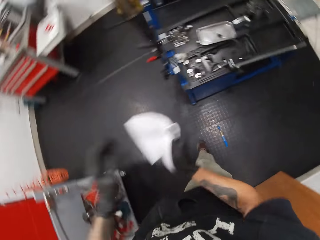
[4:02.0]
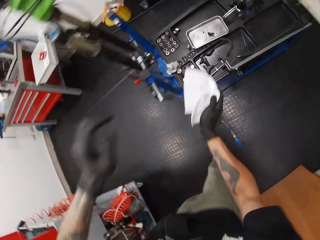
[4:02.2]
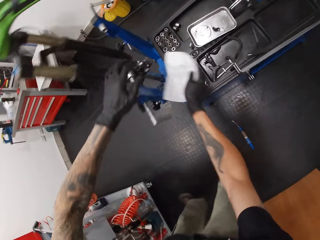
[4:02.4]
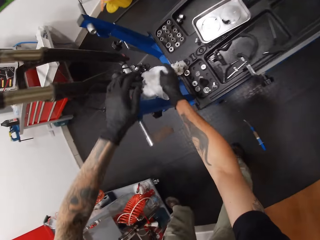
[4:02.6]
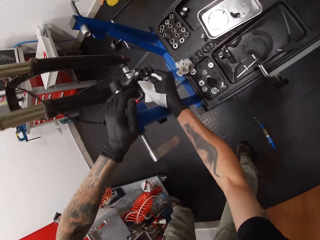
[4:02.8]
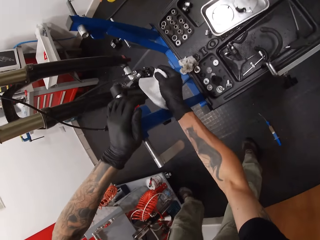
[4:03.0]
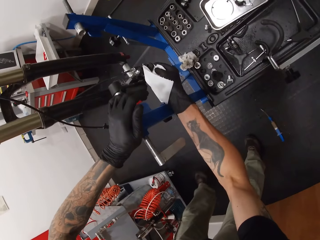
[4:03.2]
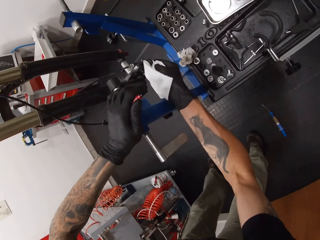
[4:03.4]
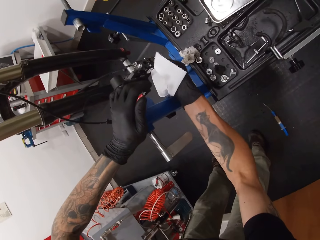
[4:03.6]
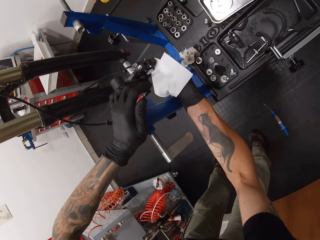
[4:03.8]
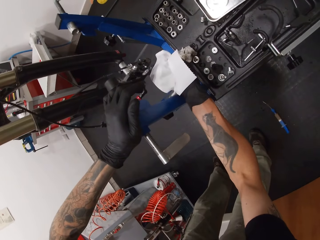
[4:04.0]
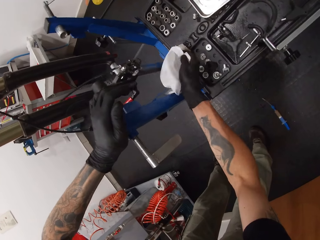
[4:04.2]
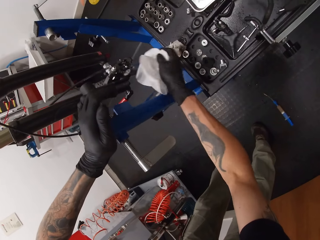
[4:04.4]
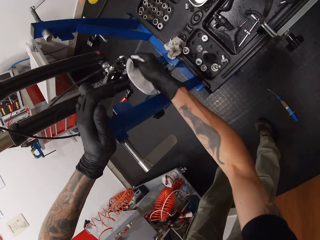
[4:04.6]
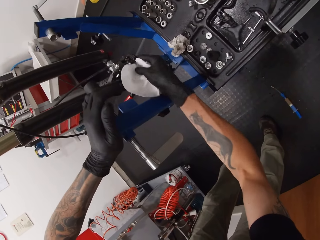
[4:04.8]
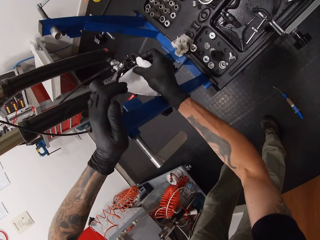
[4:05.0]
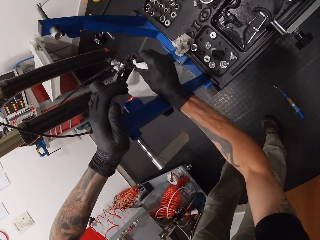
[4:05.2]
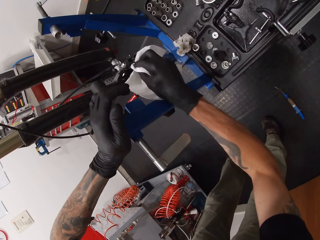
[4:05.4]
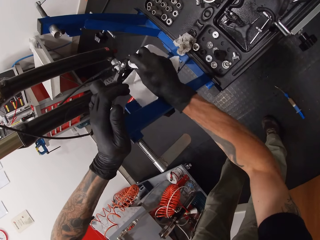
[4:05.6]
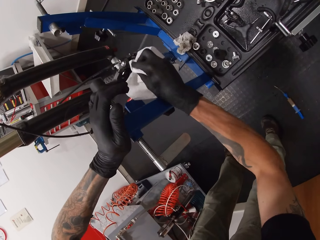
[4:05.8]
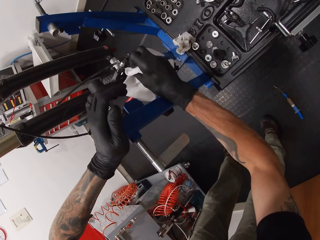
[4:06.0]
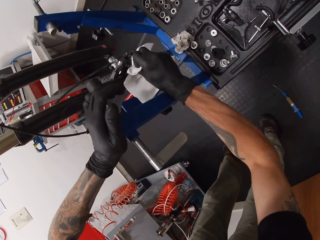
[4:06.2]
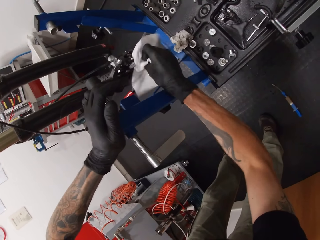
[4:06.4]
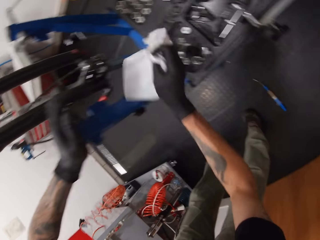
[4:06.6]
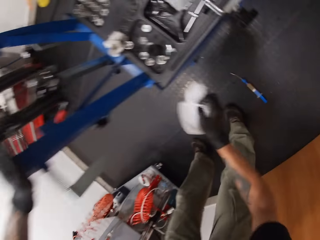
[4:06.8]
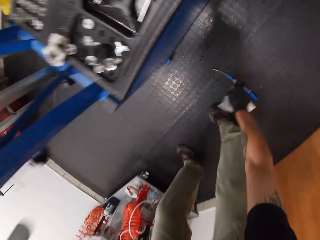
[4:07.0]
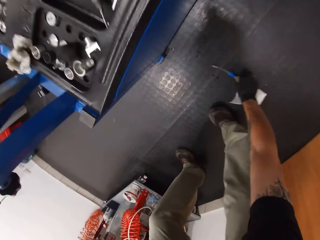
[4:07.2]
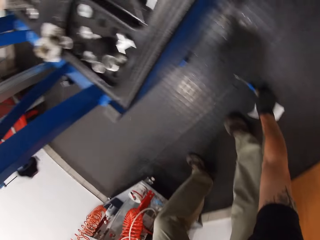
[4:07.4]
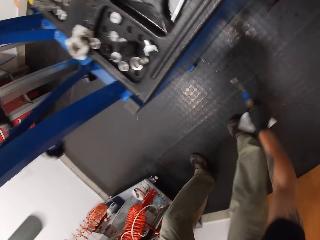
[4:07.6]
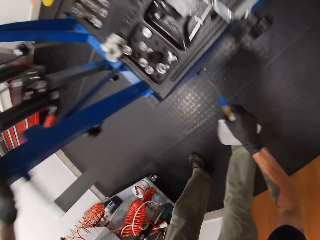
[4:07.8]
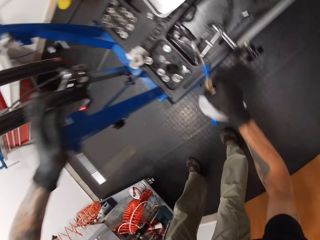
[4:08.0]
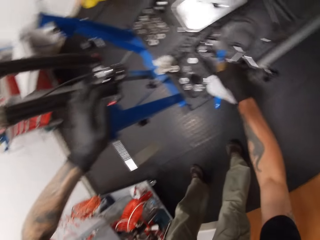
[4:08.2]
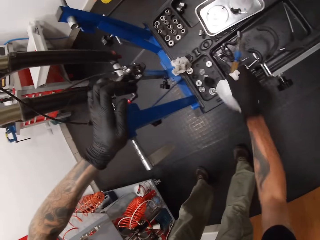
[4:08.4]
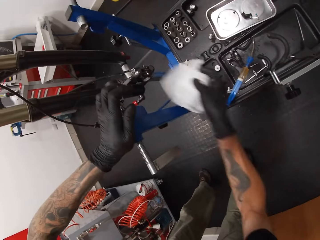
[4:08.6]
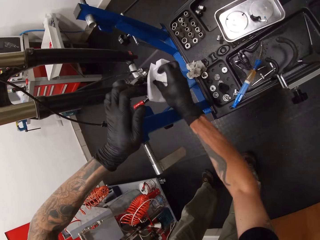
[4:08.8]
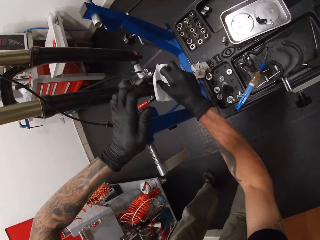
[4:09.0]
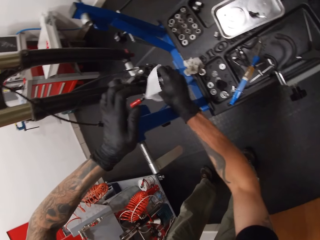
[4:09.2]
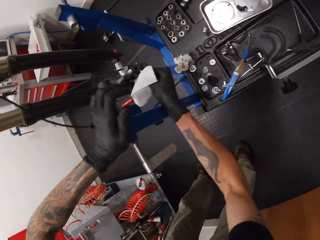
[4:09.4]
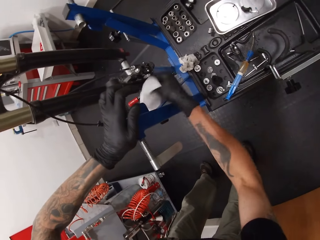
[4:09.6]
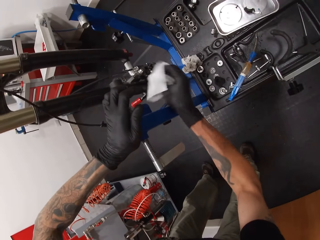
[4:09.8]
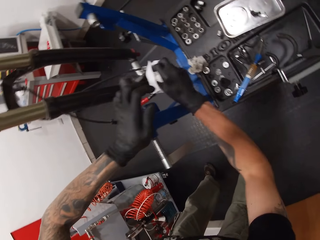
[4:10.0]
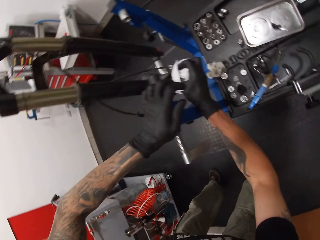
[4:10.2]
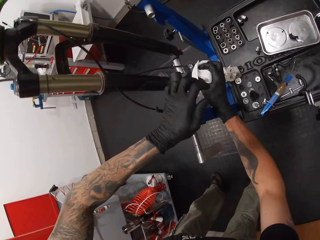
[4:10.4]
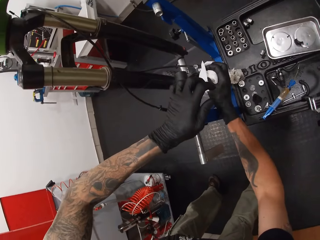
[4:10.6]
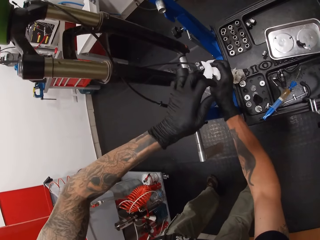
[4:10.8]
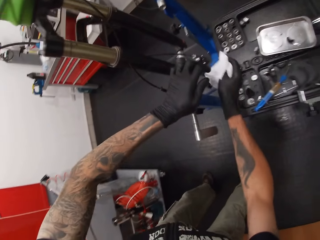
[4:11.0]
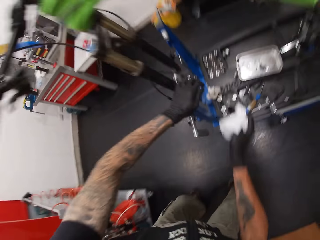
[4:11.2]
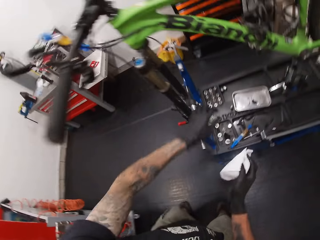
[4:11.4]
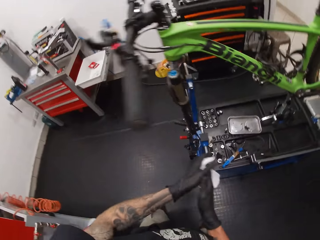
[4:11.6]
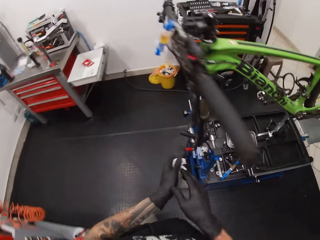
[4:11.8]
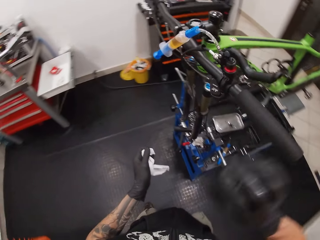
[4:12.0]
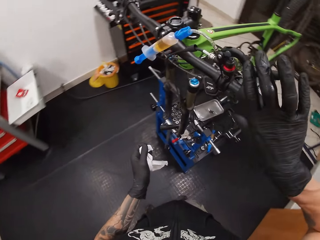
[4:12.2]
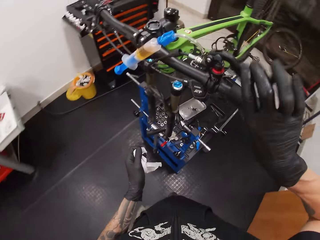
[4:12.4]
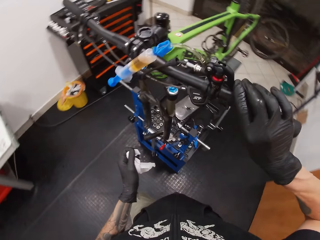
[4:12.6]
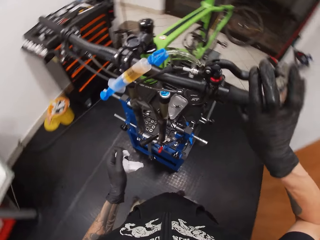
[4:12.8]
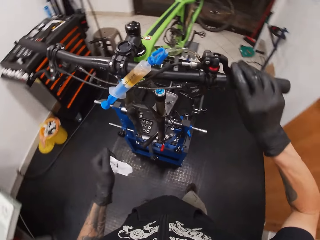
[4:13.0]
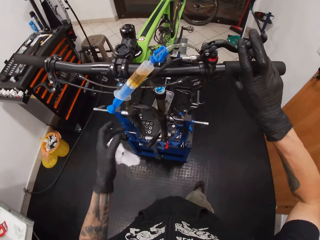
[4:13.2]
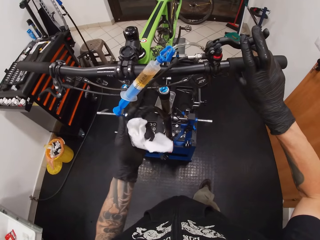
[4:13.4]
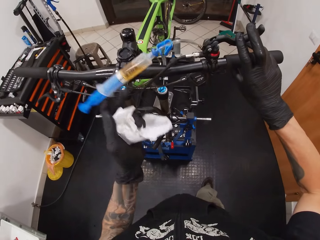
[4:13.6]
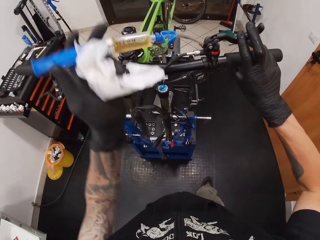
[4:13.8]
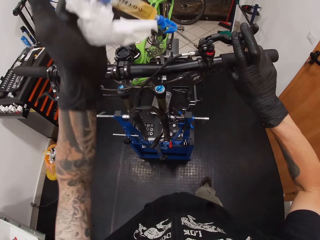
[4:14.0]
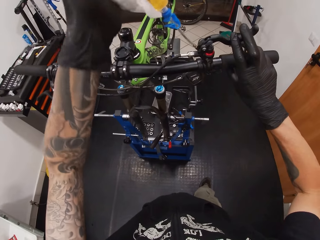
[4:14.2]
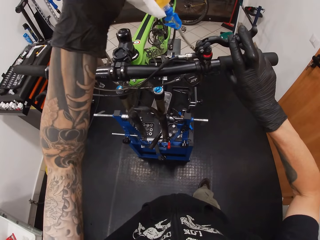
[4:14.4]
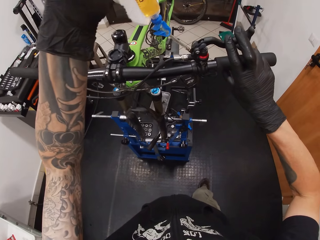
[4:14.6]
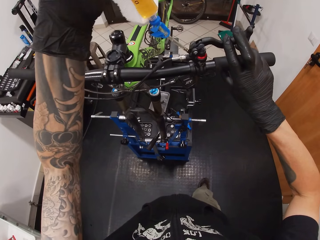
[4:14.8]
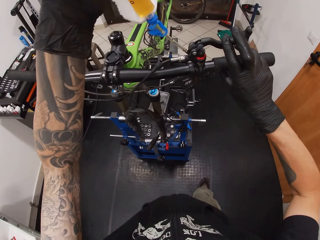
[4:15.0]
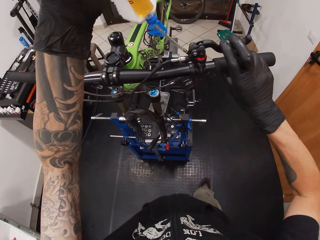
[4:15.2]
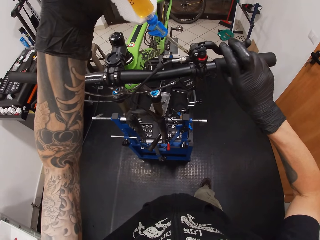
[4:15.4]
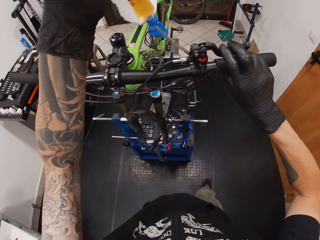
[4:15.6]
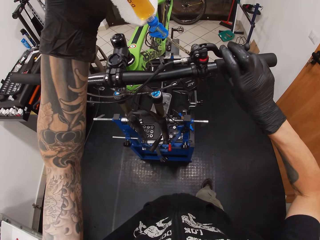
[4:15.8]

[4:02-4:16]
The camera wearer wipes the bicycle's fork with the toilet paper with his right hand. He picks the brake bleed kit or syringe from the floor with his right hand and places the brake bleed kit on the blue toolbox stand with his right hand. He wipes the bicycle's fork with the toilet paper with his right hand. He drops the syringe. He presses the bicycle's brake with his right hand. He touches the syringe.

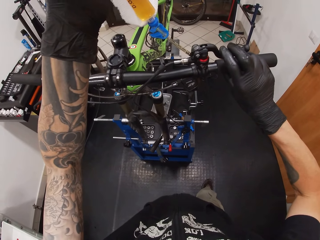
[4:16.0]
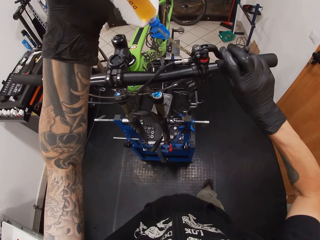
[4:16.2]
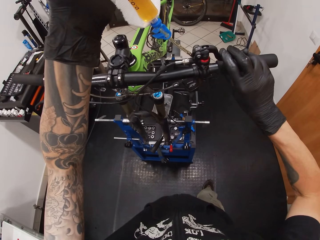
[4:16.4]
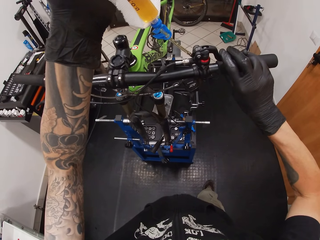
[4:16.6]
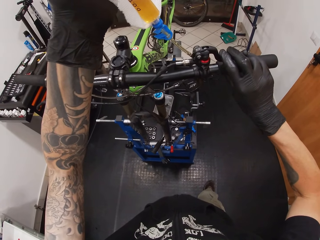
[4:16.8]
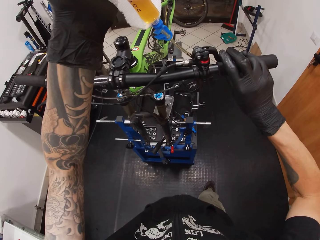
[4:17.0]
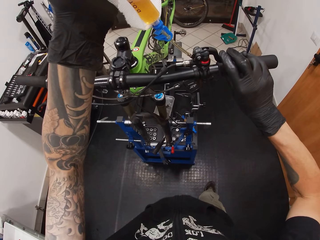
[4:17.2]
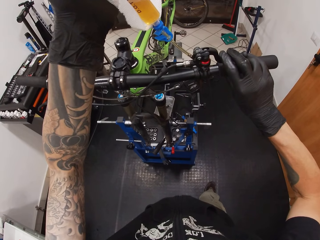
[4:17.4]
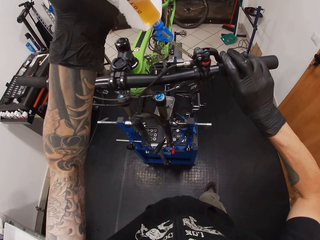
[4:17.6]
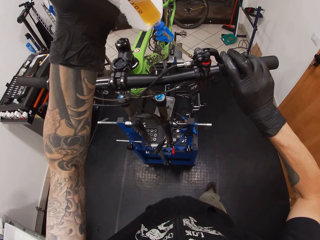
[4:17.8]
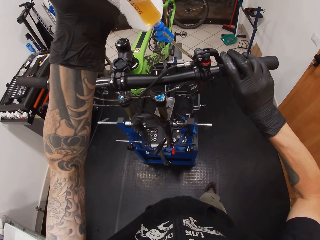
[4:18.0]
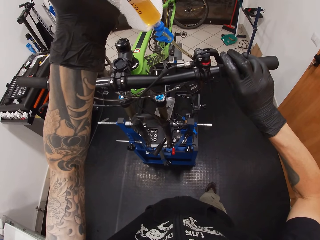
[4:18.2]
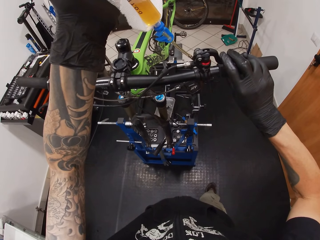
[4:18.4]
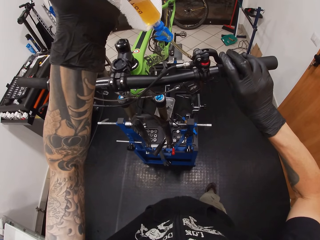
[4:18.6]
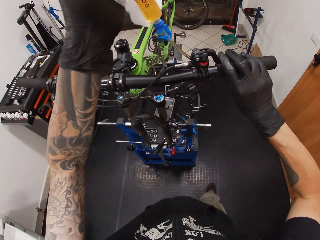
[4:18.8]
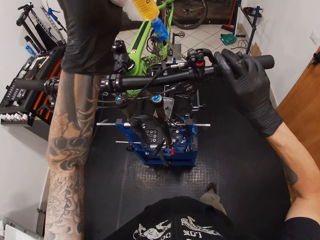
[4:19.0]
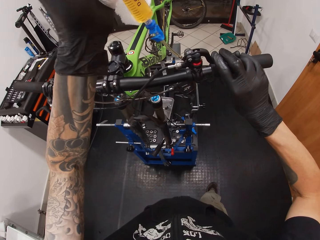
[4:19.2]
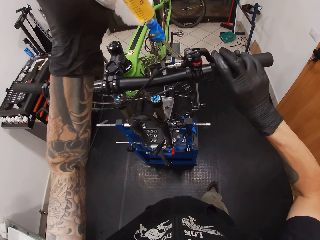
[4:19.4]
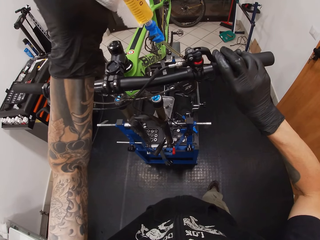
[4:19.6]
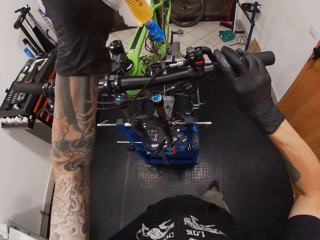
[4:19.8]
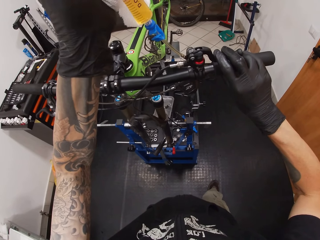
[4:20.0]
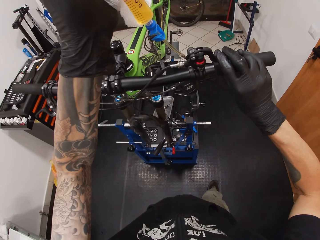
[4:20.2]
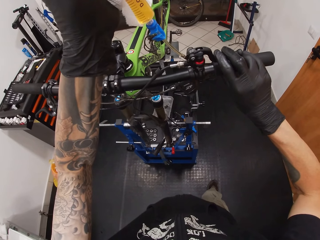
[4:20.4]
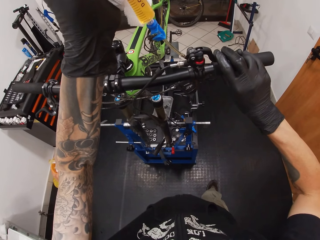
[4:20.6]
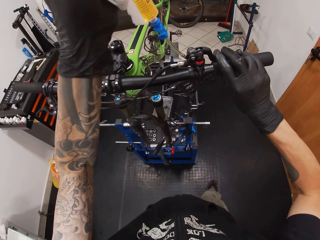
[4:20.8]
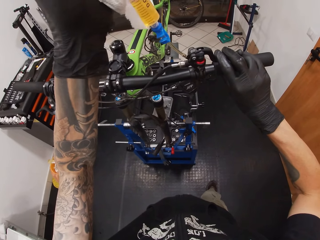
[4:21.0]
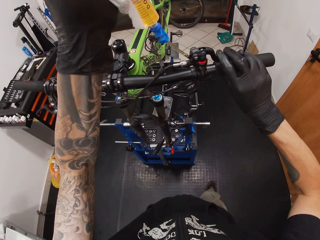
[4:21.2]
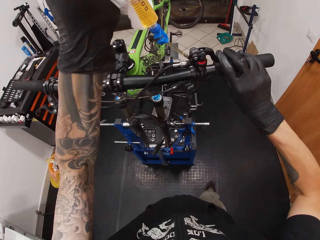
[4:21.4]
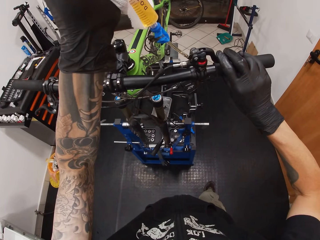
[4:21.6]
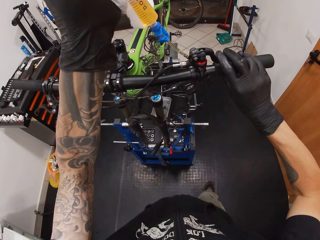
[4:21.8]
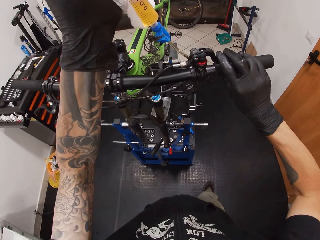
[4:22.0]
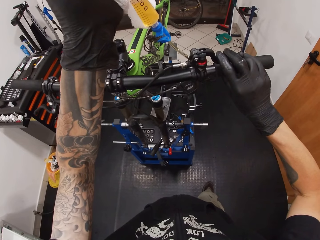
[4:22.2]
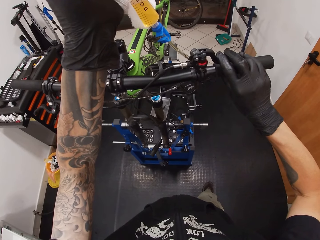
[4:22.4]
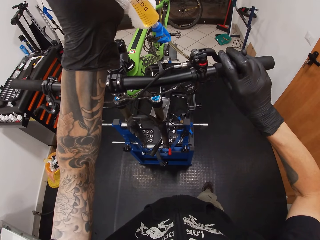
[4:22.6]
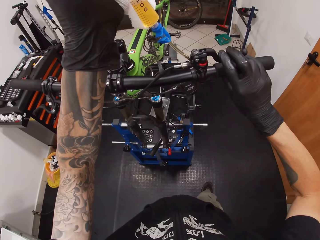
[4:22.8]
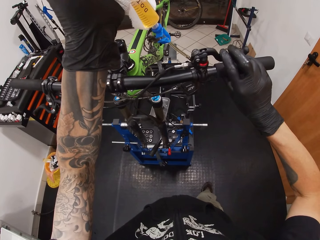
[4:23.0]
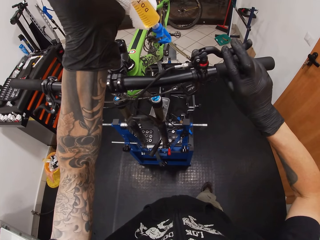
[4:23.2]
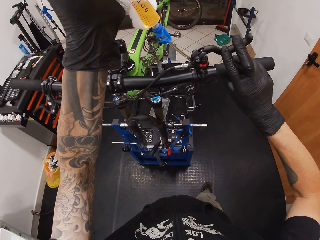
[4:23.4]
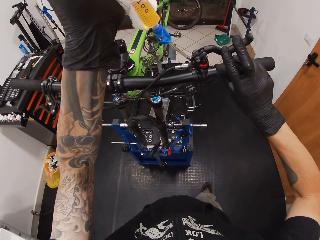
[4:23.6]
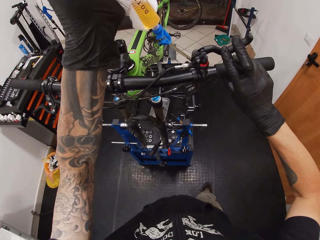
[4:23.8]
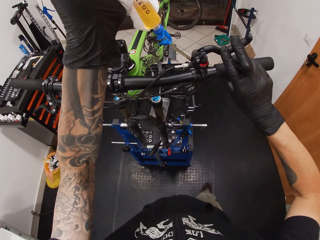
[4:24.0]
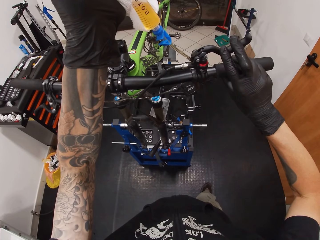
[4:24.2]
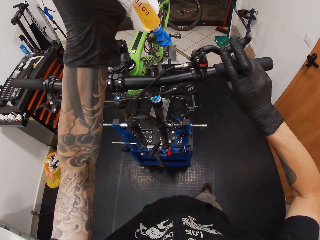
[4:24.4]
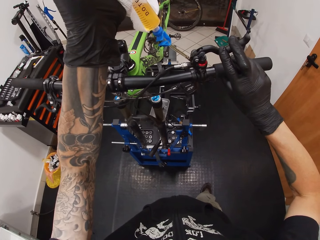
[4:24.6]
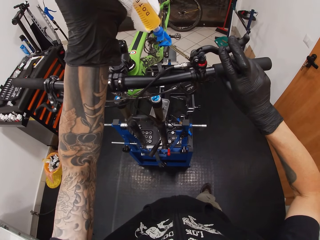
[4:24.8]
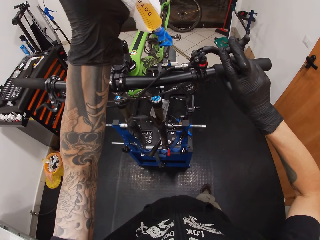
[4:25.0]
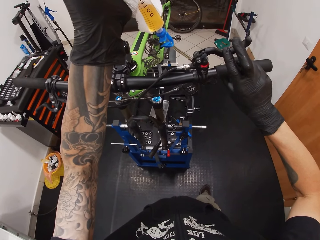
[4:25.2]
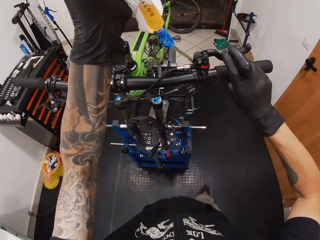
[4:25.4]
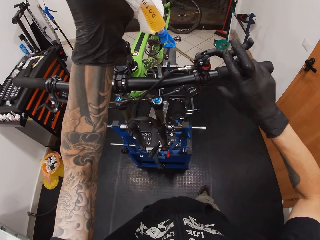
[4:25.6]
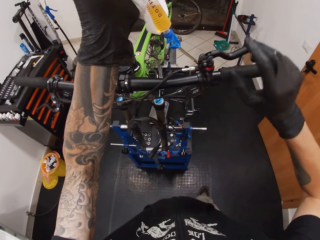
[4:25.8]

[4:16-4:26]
The camera wearer moves the brakes.
